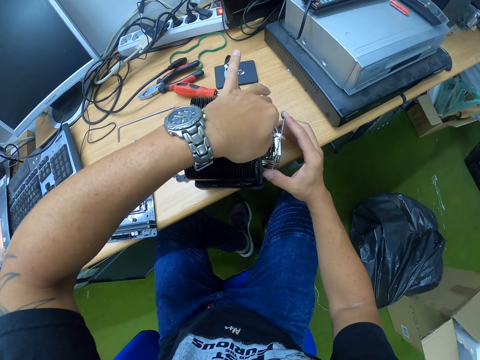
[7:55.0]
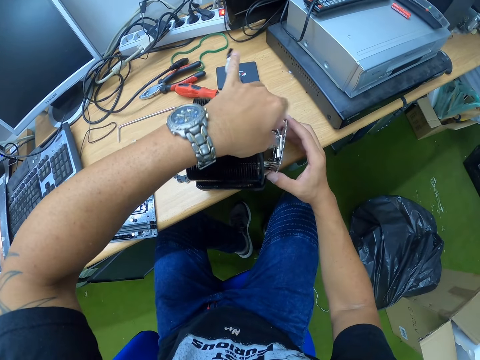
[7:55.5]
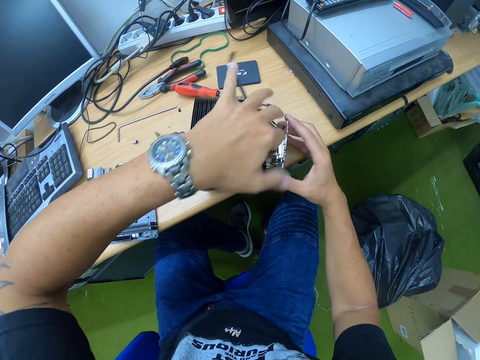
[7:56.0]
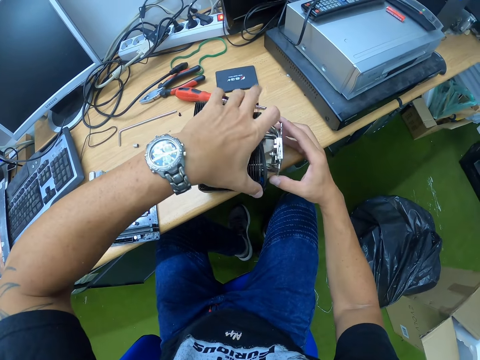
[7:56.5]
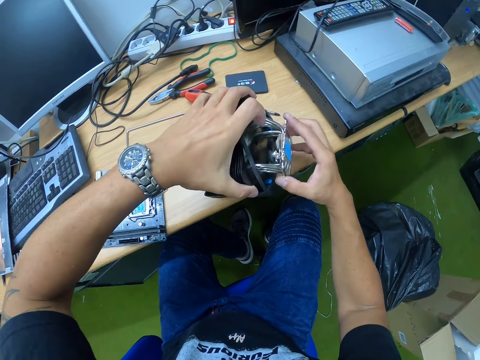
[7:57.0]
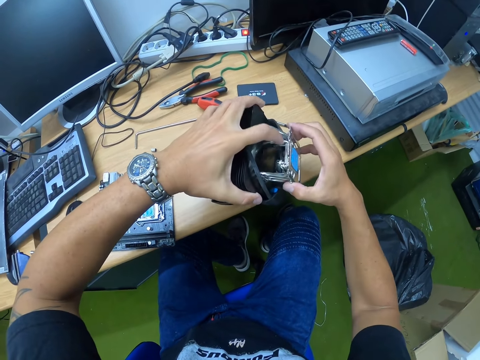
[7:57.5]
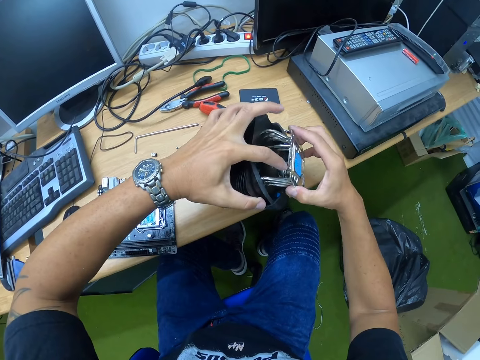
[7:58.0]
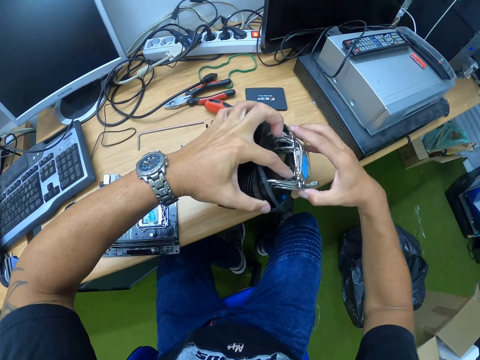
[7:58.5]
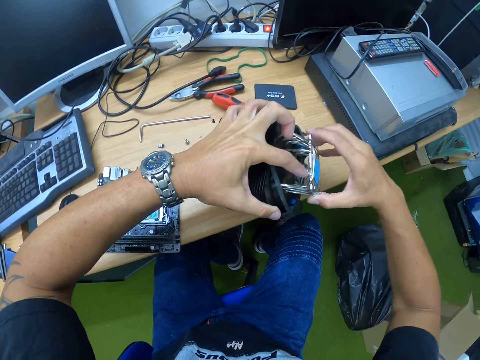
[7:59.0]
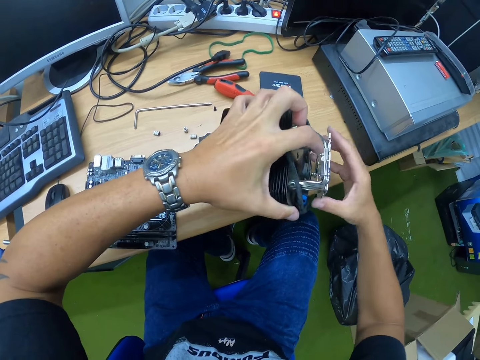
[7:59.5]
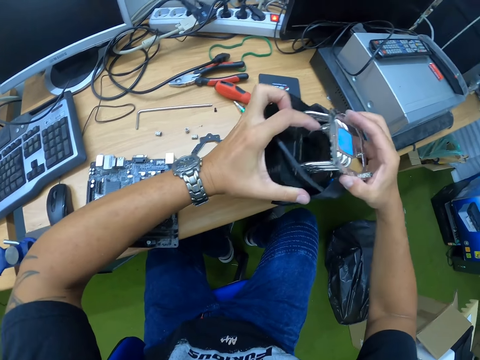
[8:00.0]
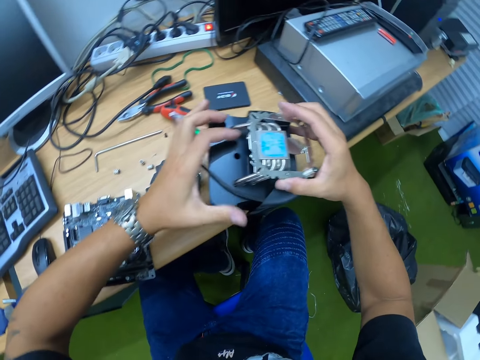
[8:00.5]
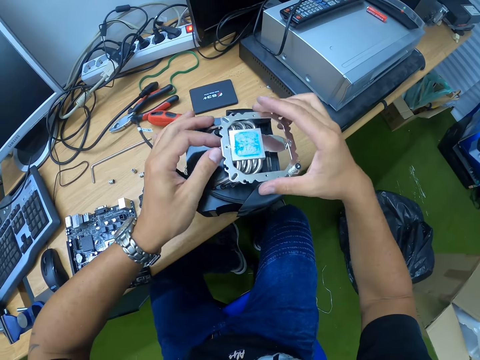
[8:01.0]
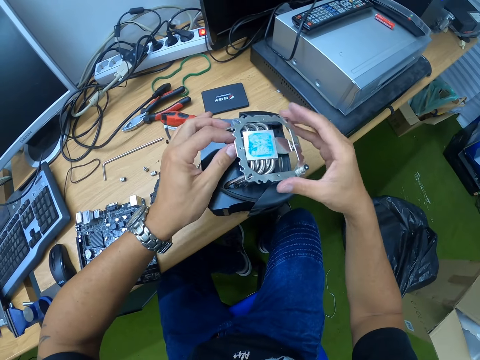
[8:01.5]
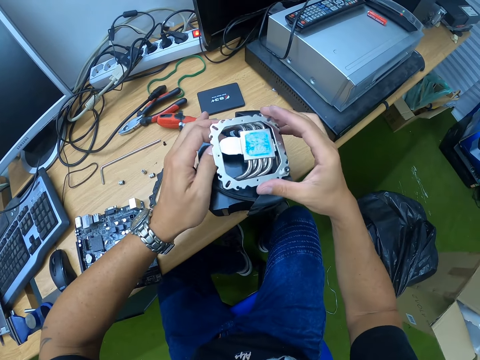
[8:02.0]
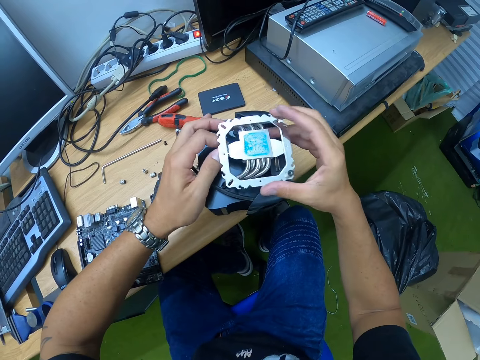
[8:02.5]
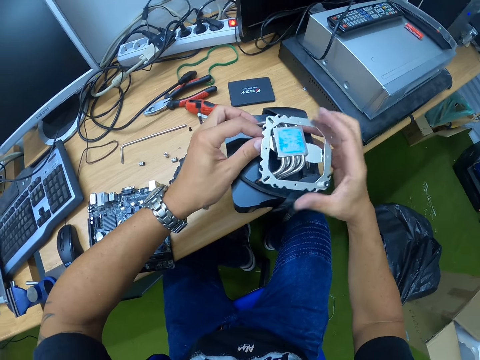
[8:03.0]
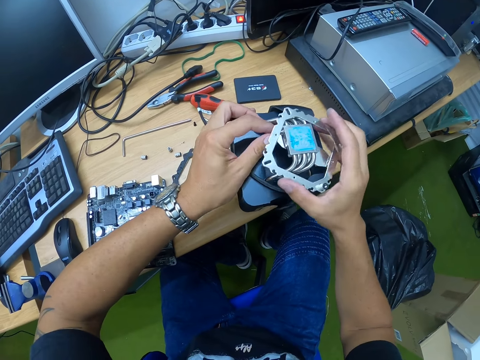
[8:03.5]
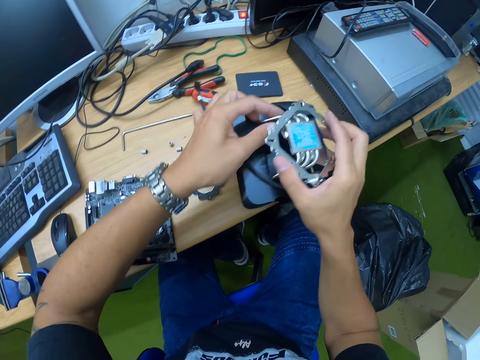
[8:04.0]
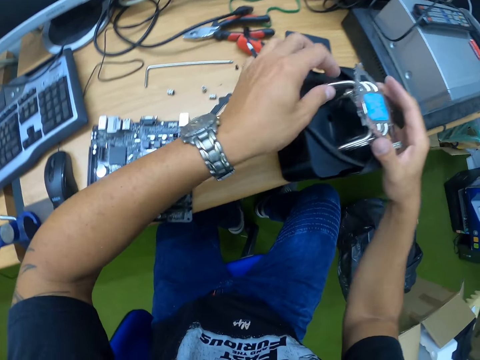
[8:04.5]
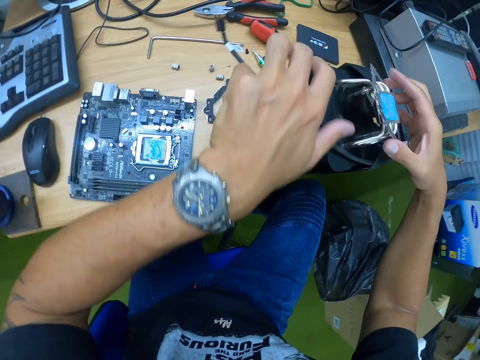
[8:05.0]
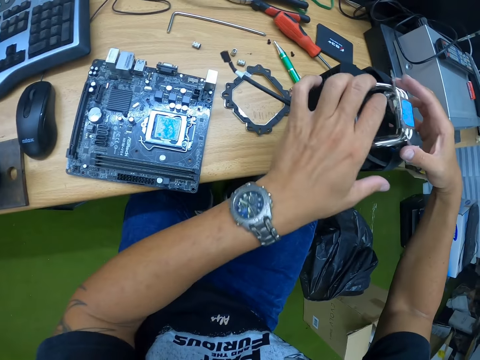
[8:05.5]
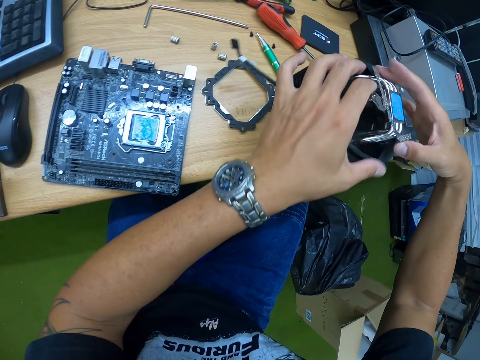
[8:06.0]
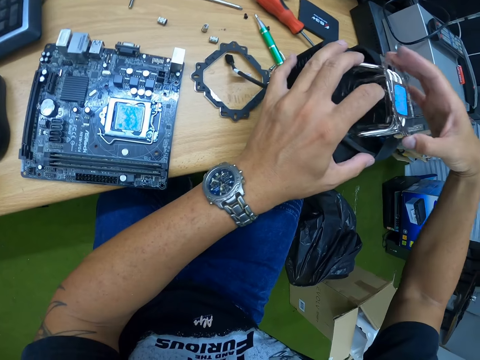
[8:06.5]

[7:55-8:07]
The camera wearer raises the CPU cooling fan with both hands. He holds the fan with the left hand. He rotates the fan component with the right hand, and removes a metal from the CPU cooling board with his right hand.

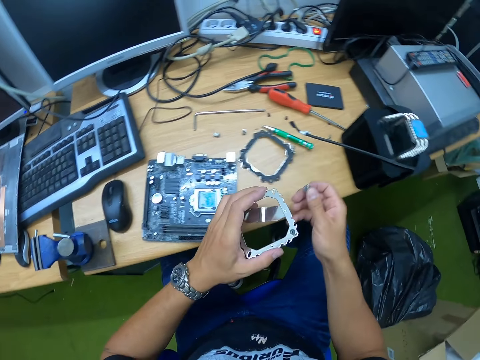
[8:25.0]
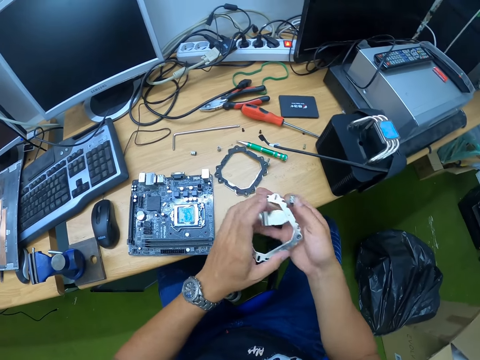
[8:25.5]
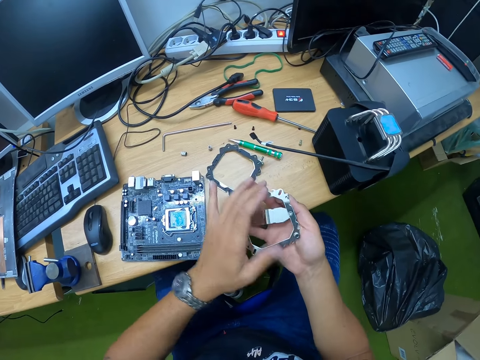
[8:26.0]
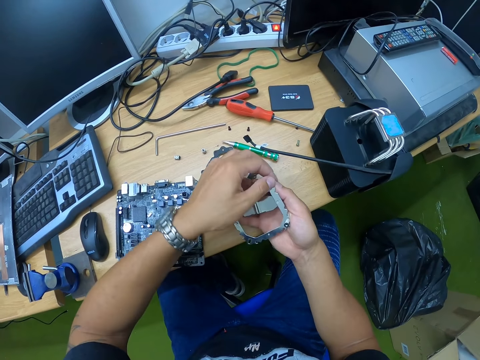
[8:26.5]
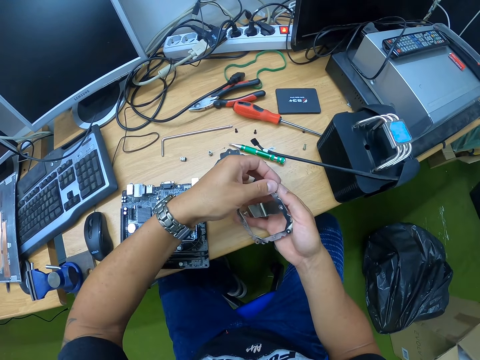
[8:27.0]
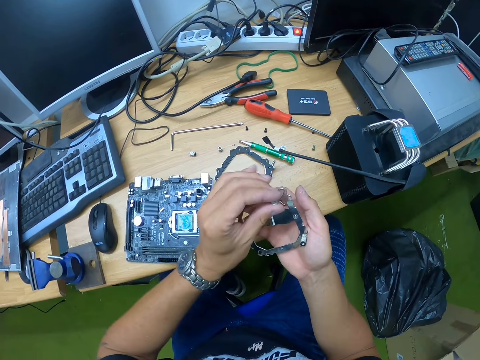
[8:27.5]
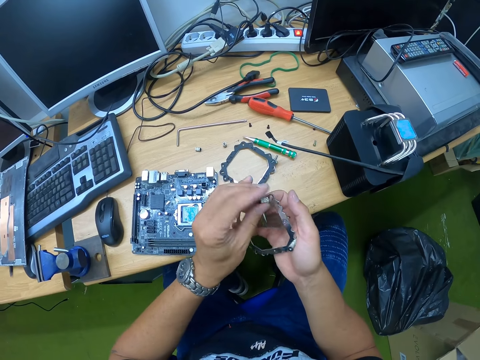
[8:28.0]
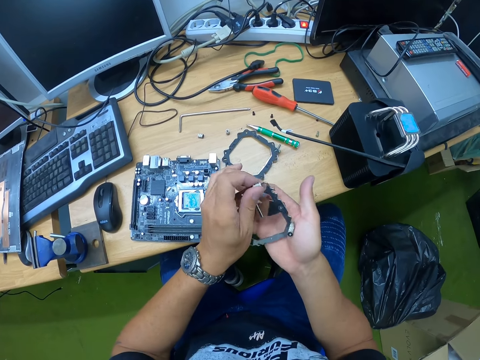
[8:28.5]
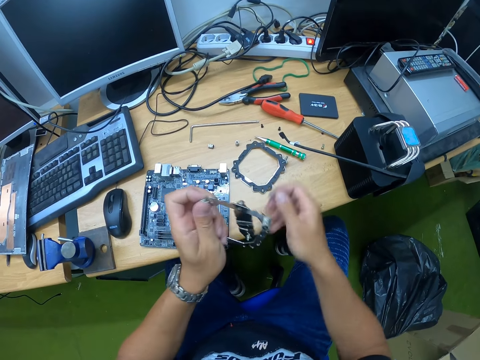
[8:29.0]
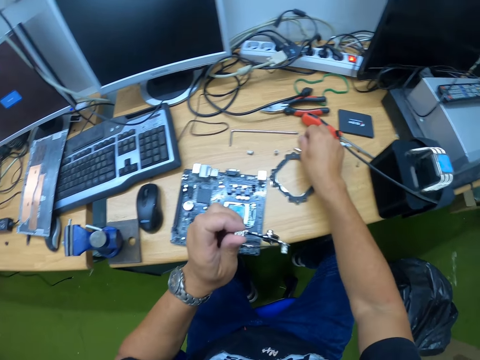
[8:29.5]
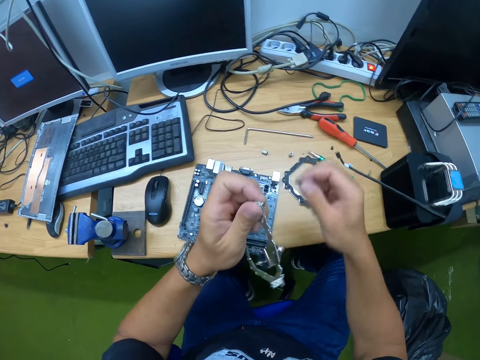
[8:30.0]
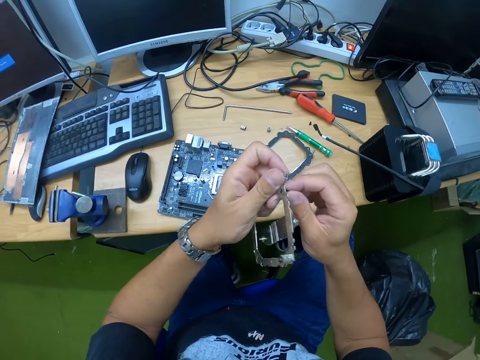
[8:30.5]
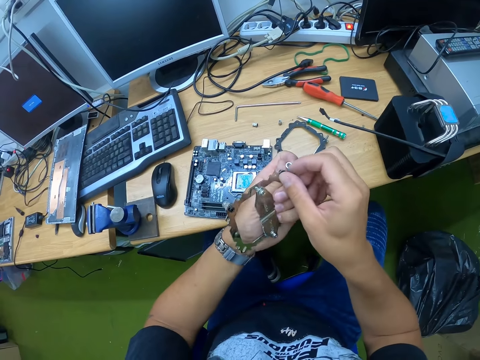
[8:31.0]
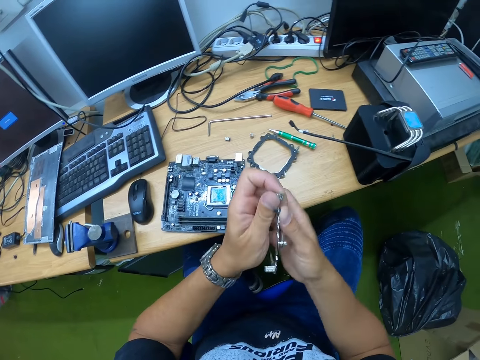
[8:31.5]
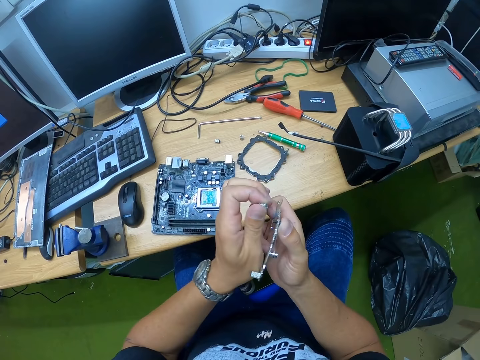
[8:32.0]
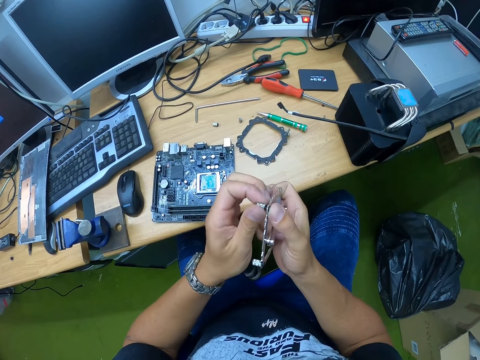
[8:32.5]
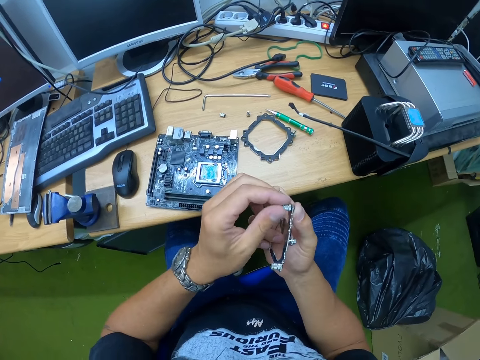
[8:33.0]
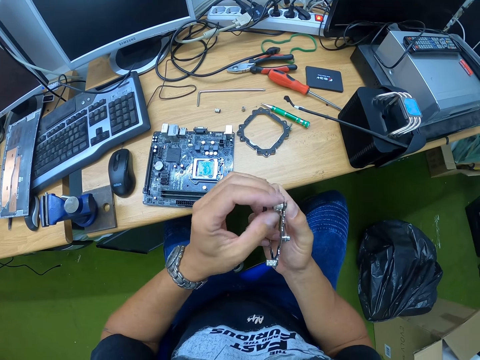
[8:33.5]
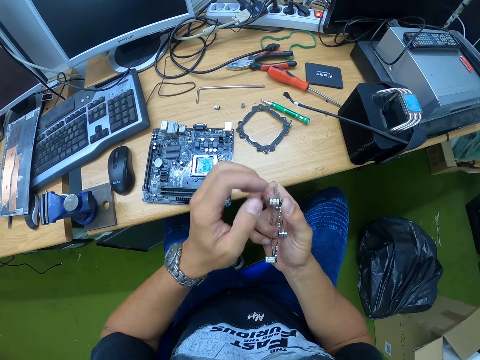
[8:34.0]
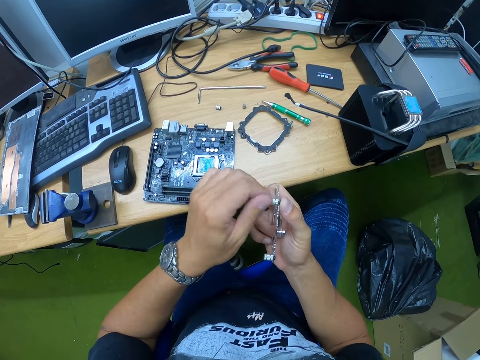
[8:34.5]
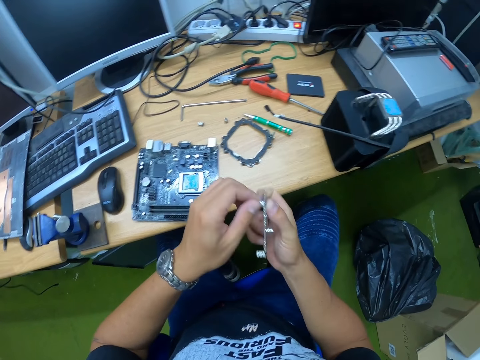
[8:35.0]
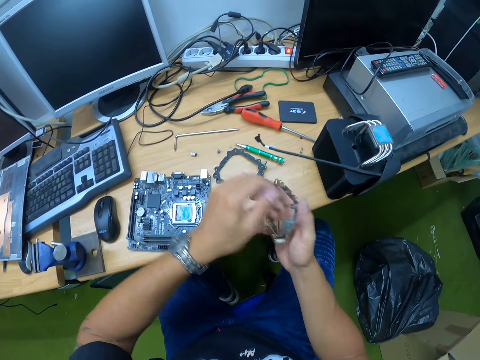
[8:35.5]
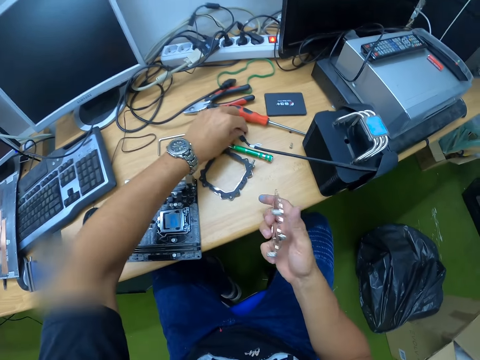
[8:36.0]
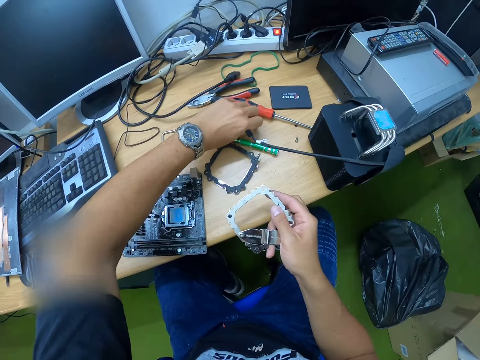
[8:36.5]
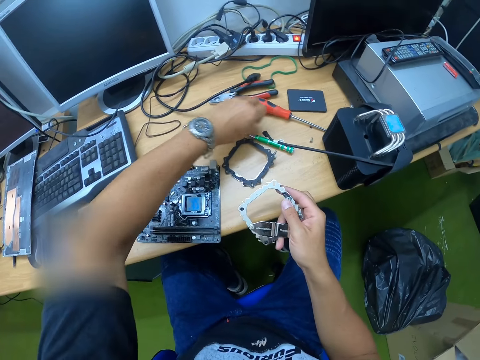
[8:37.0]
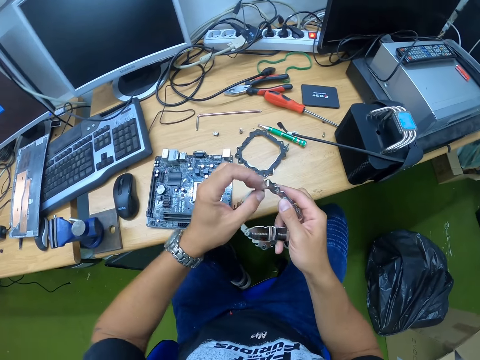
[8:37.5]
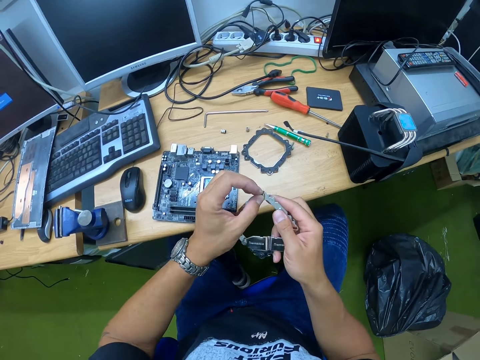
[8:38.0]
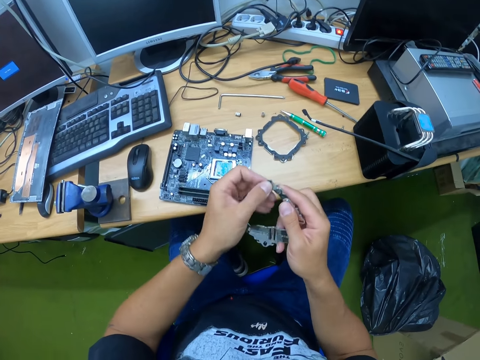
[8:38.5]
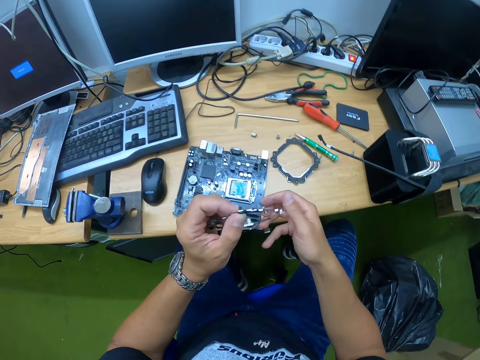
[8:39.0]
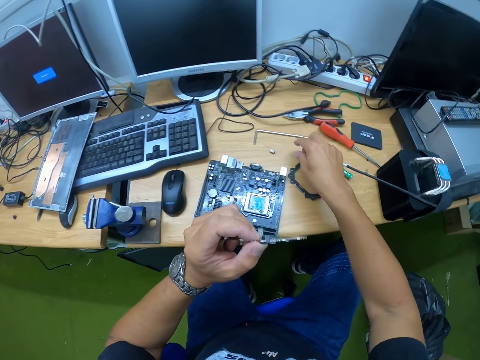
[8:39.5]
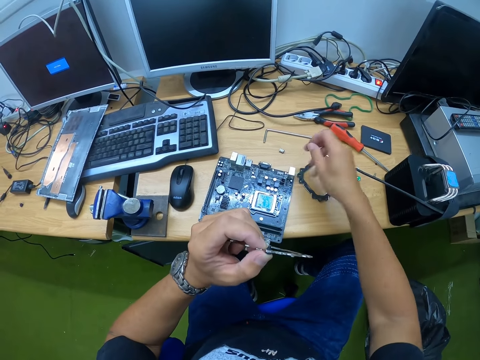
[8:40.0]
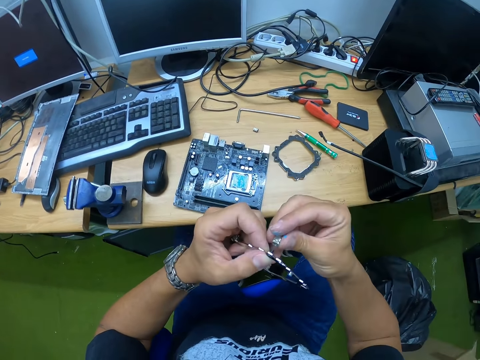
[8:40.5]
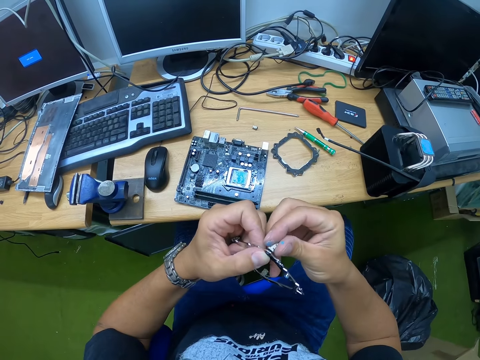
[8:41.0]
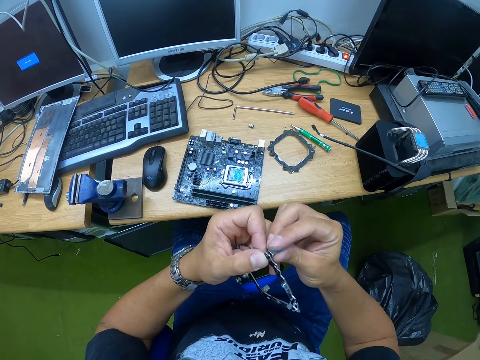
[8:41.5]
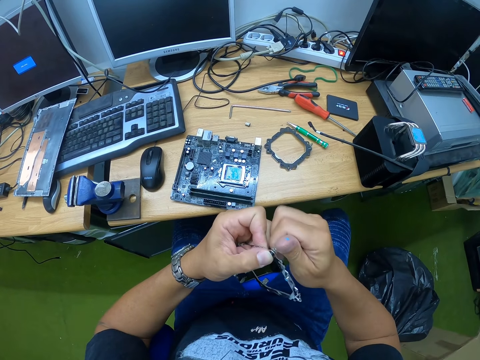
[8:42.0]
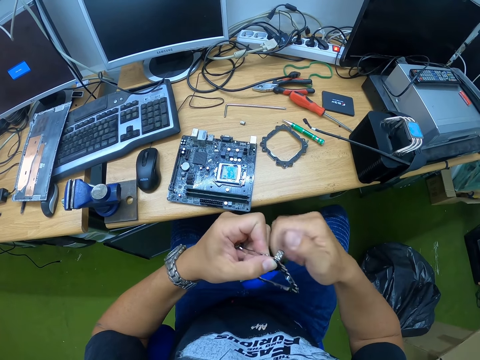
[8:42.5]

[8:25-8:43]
The camera wearer passes the metal or fan component from his left hand to his right hand. He takes the plug or screw from his right hand with his left hand. He takes the metal from his right hand with his left hand. He picks up a screw with his right hand from the table. He puts the screw in the metal in his left hand with his right hand. He puts the plug on the metal with his left hand. He fastens the plug to the metal with his left hand. He picks a screw from the table with his left hand. He puts the screw in the metal in his right hand with his right hand. He picks a plug from the table with his right hand. He fastens the plug to the metal with his right hand.
